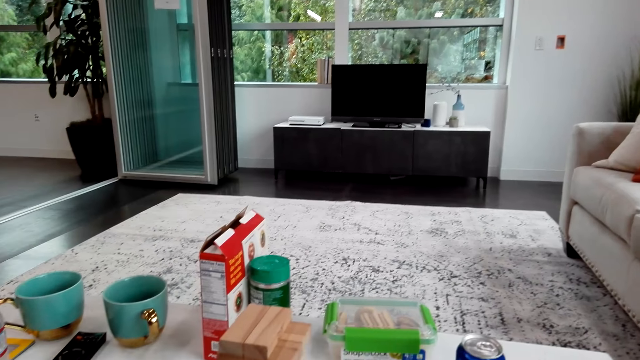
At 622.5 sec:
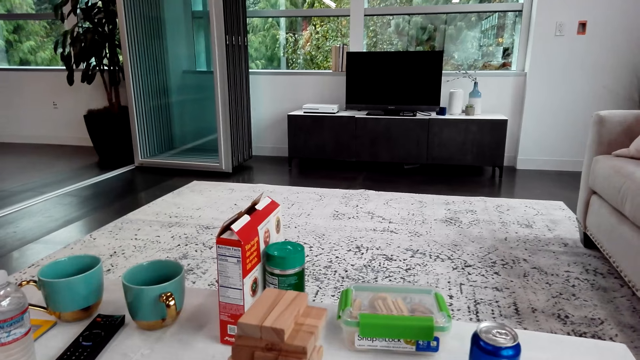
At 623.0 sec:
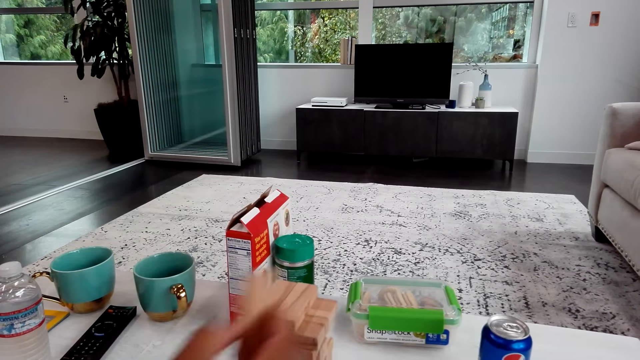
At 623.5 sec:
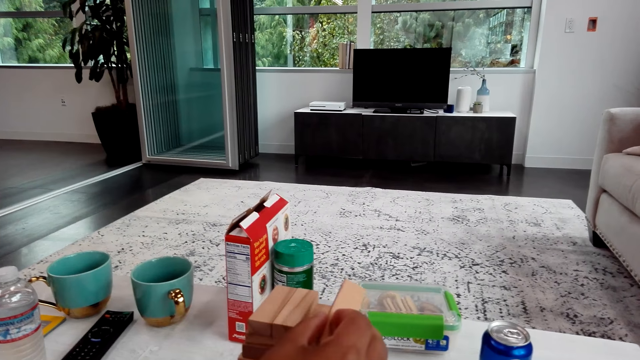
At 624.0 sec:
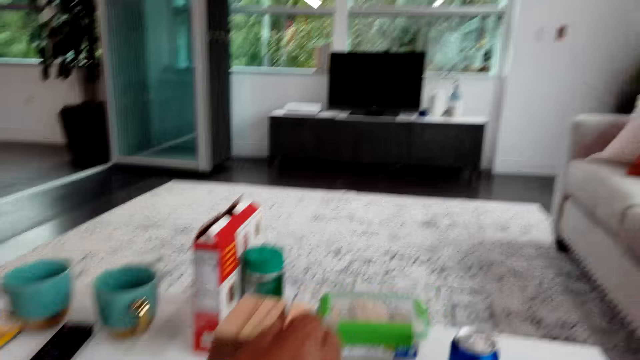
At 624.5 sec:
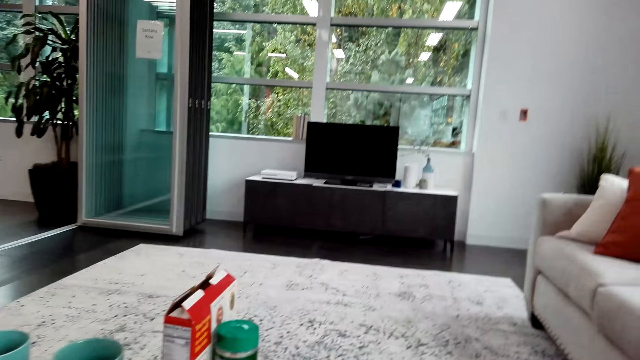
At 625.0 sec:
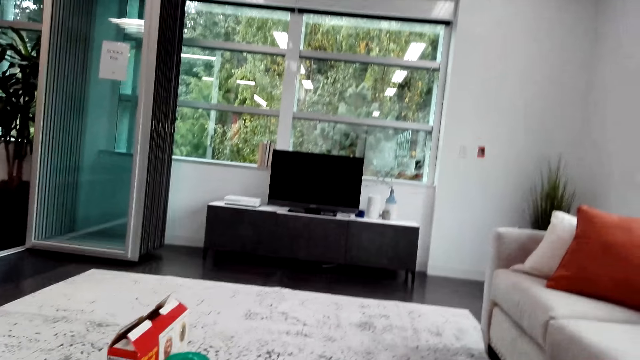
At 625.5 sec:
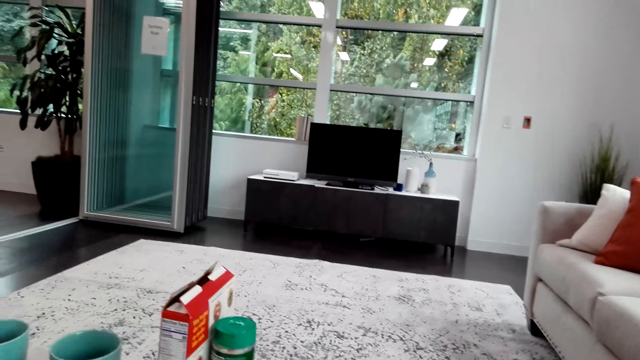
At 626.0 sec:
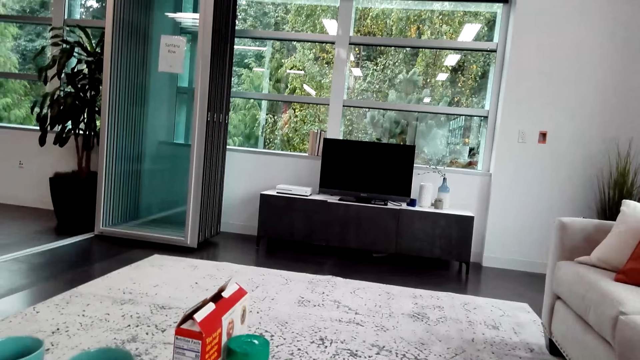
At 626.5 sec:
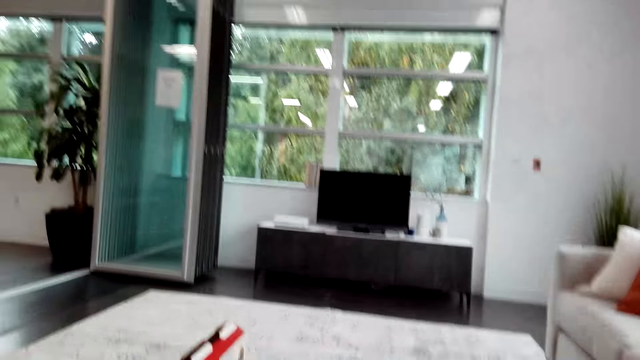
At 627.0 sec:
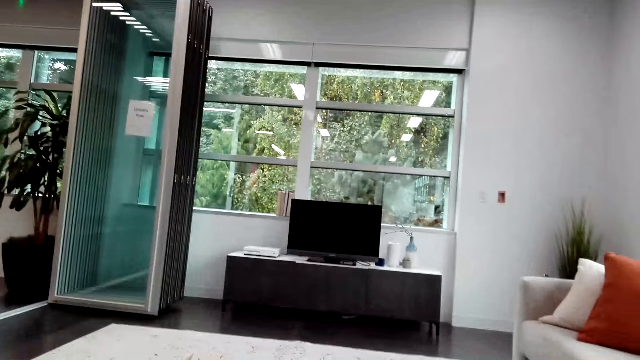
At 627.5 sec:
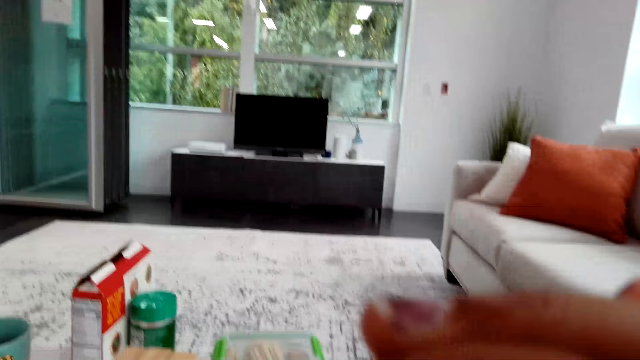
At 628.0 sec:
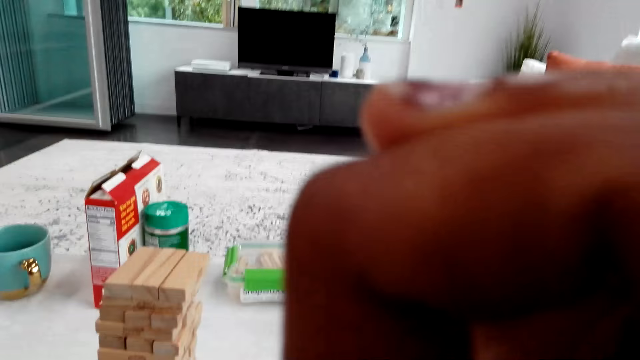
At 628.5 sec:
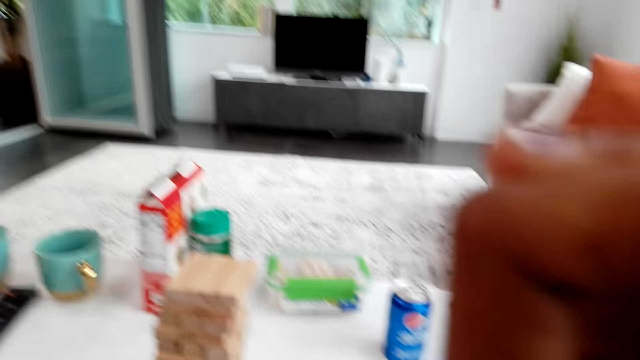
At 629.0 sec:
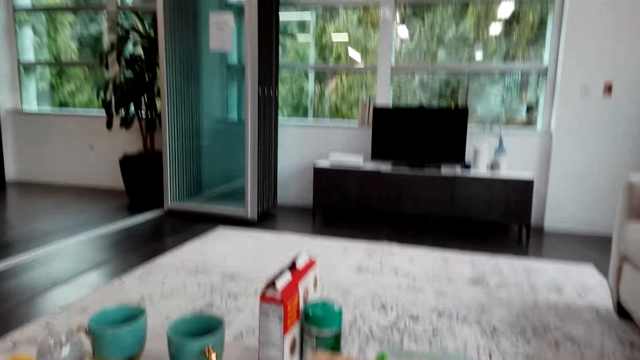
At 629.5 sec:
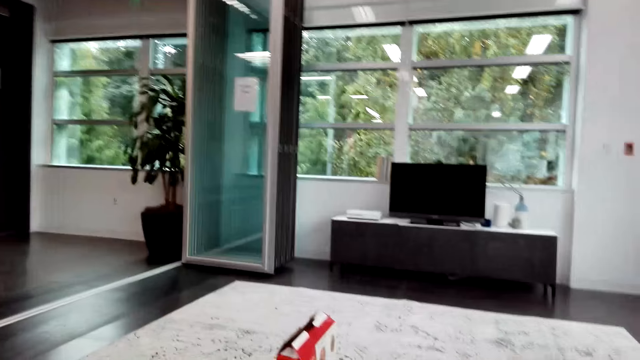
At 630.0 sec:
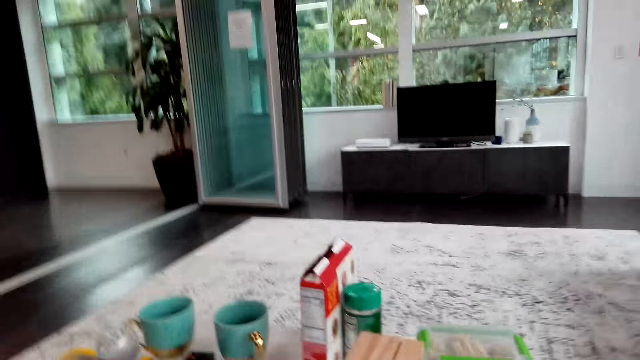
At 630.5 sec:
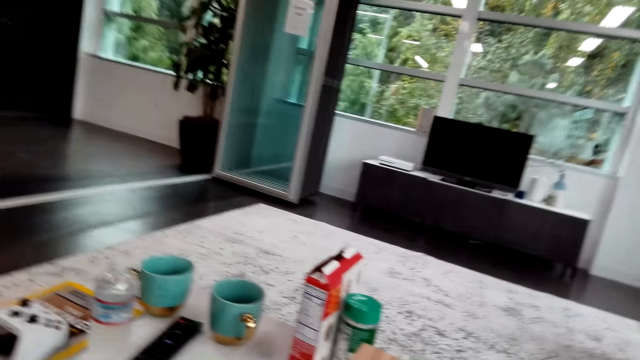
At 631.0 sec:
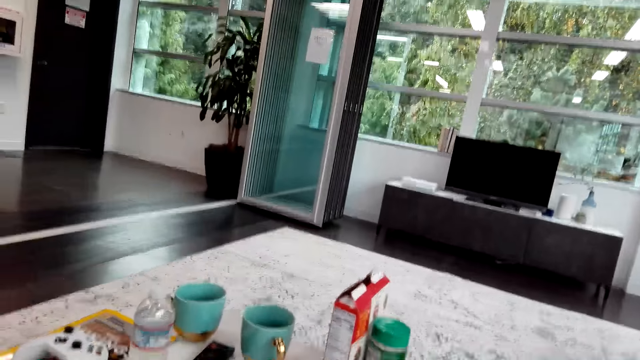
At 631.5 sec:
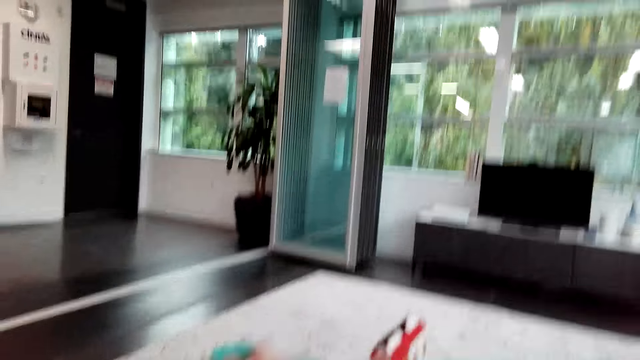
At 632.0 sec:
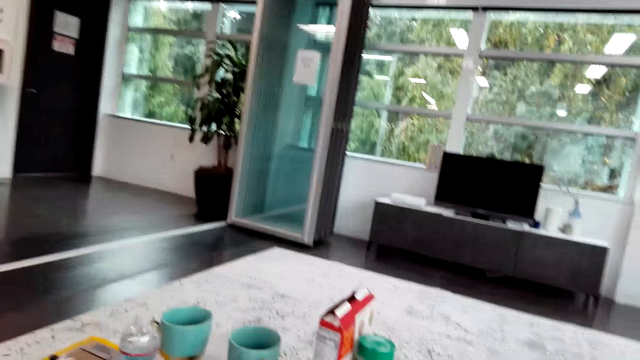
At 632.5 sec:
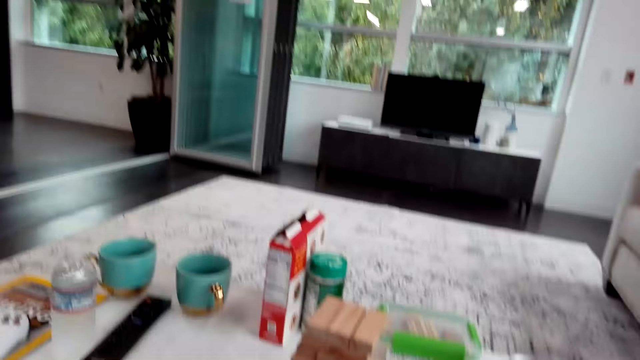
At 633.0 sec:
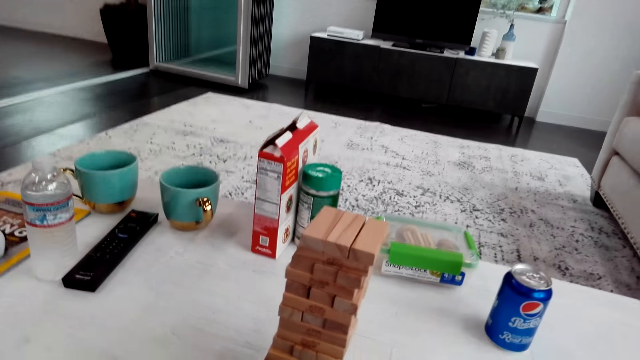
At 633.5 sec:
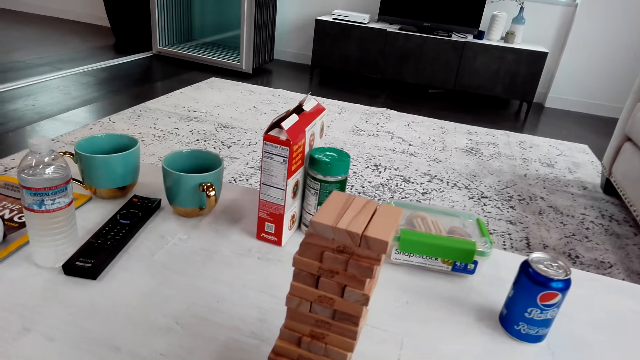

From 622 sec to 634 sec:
The man puts the block on top. The camera wearer talks with the man. They look around the room. They move the hand and talk with the man. They talk with the man again. They look around.

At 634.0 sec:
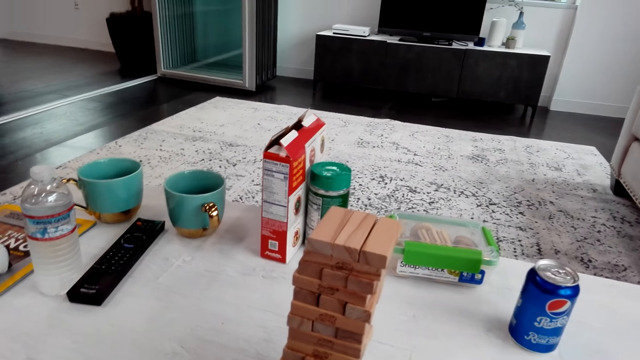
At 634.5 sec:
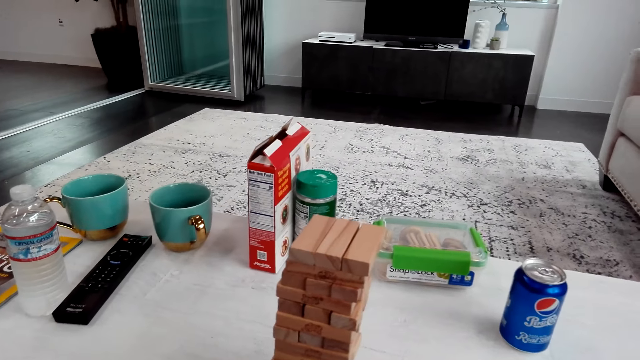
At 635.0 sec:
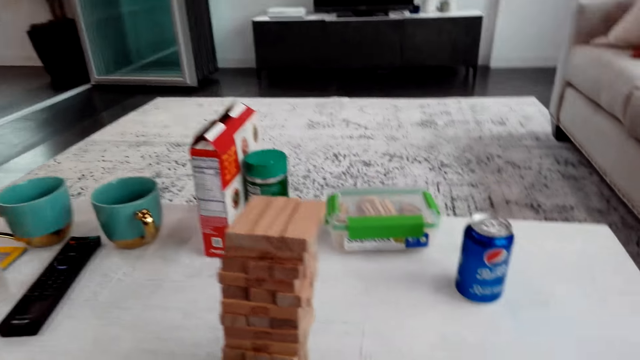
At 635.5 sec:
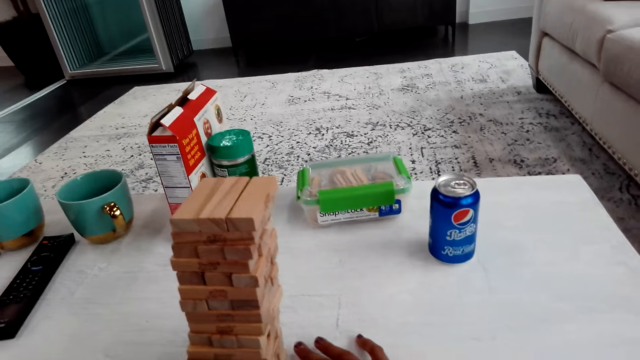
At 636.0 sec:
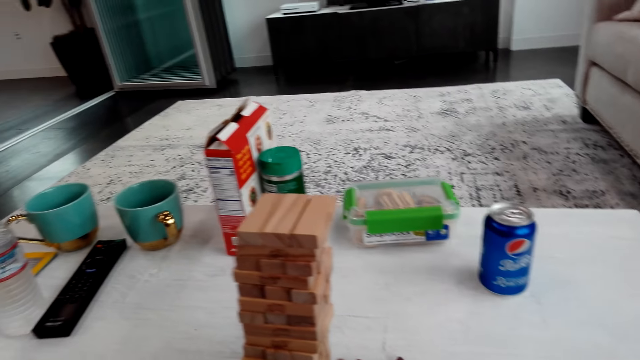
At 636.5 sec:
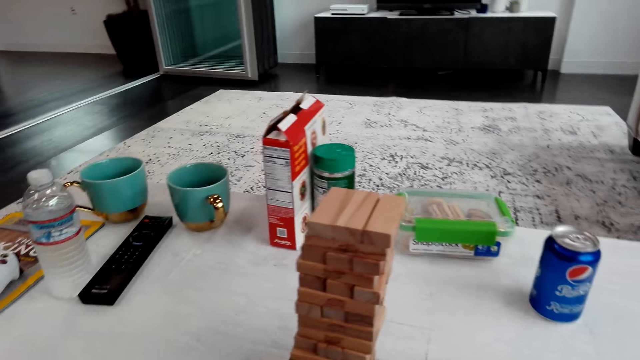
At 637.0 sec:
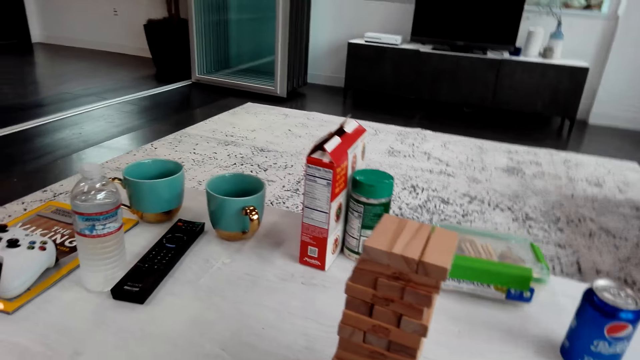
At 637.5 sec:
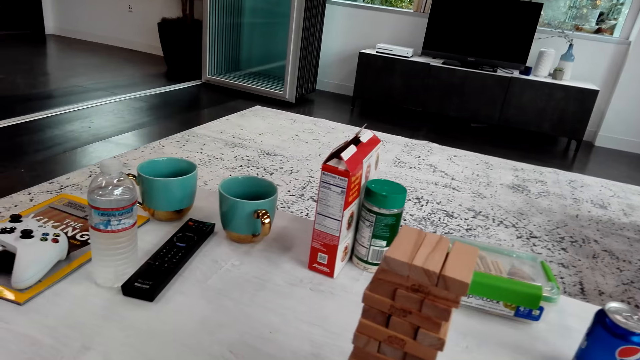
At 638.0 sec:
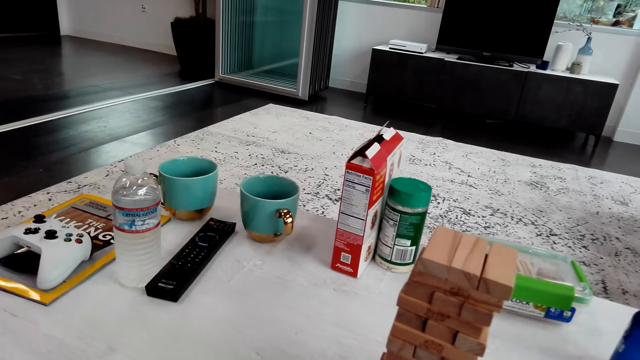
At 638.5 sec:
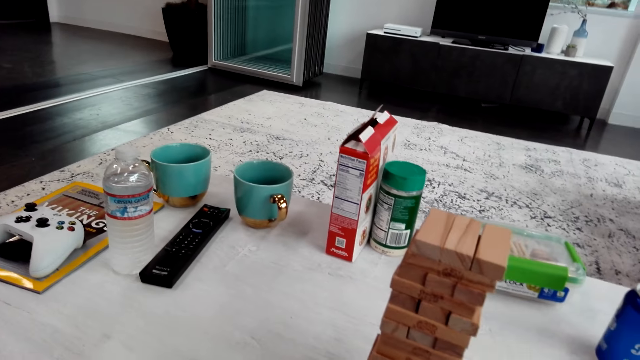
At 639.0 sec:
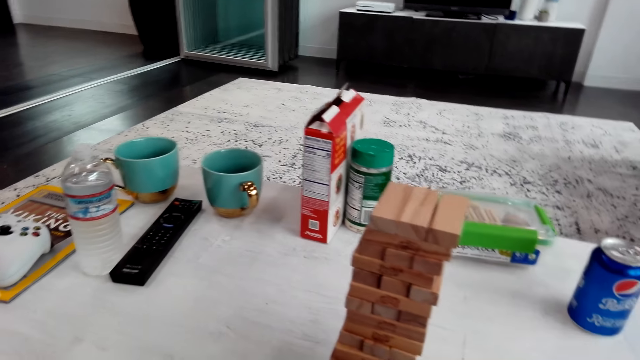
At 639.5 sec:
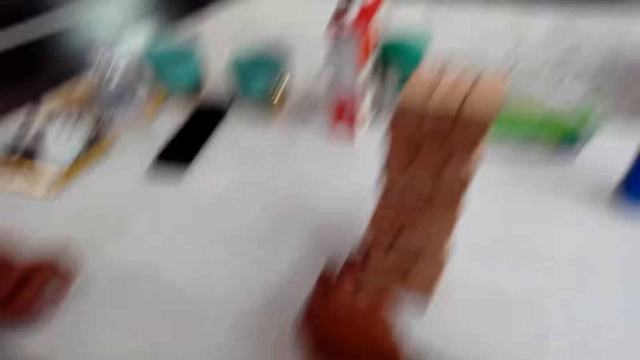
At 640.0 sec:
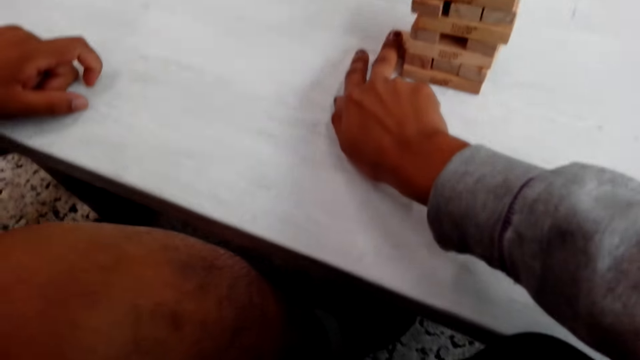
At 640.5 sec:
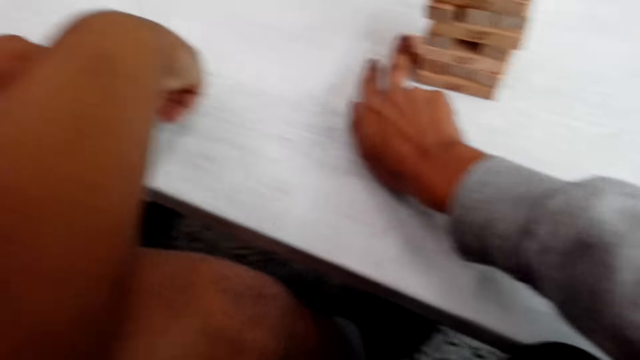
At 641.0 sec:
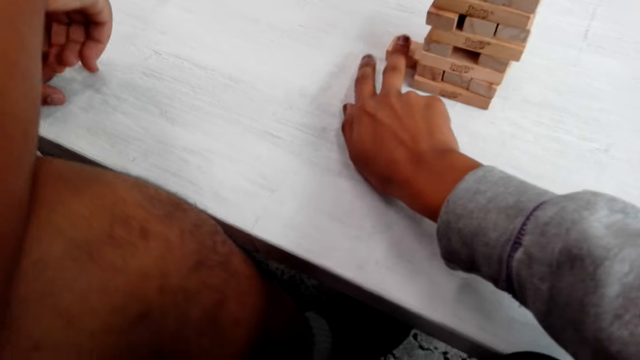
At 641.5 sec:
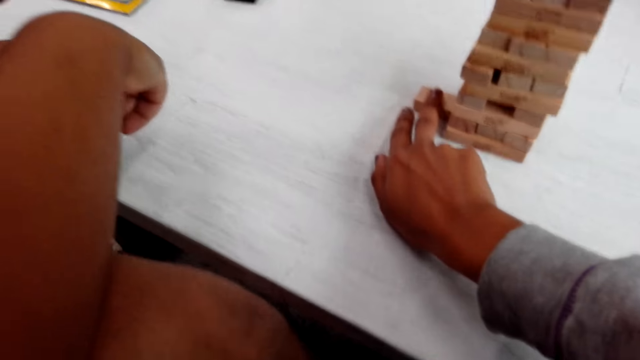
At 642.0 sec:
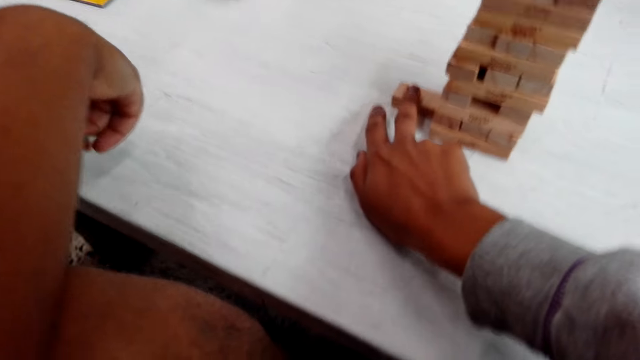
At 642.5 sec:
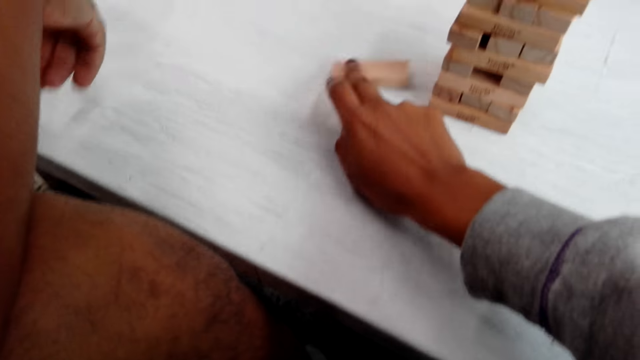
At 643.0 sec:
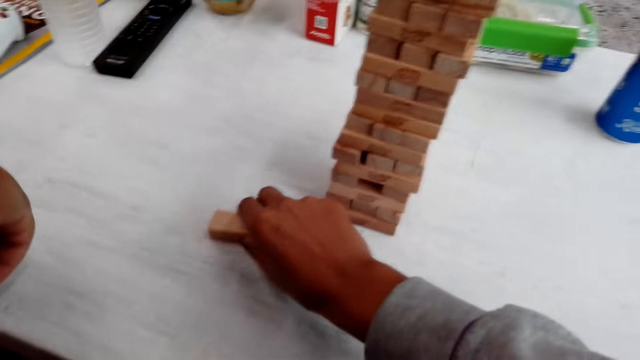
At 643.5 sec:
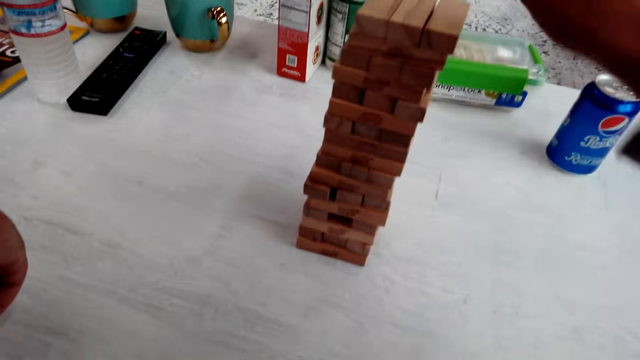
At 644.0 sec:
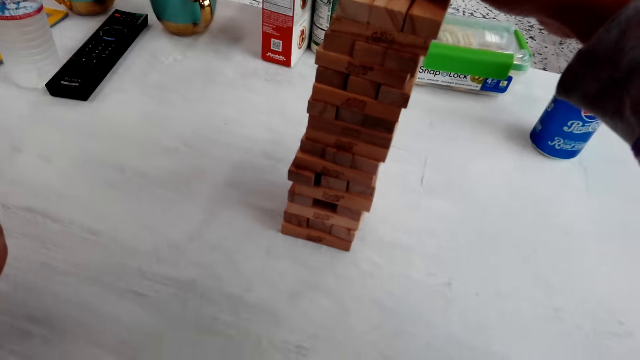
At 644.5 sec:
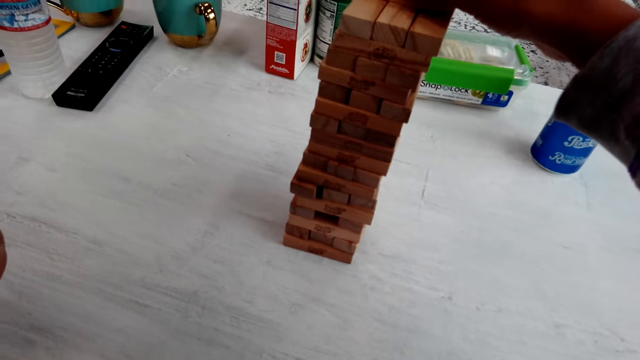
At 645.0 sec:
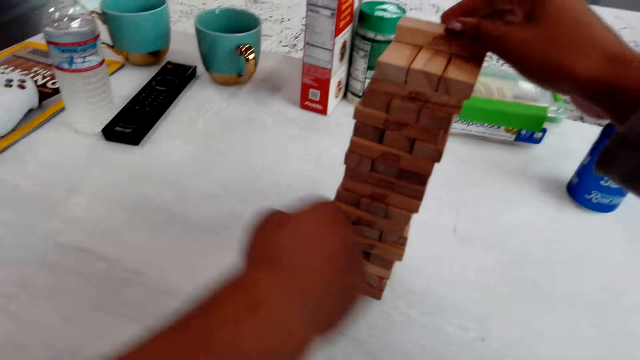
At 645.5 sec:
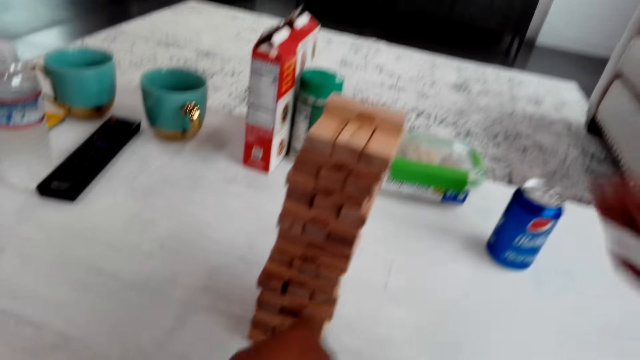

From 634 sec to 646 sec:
The camera wearer pushes a block. They play the trembling tower and talk with a man. They remove a block and put the block on the top.
